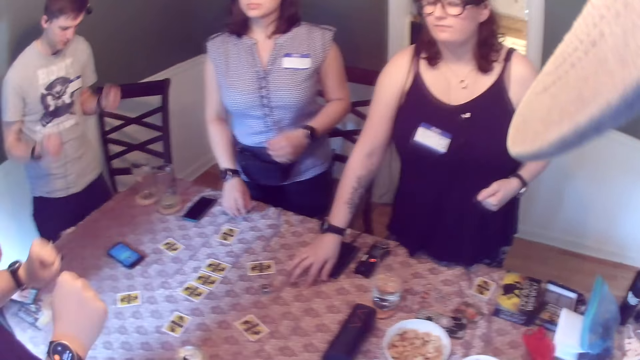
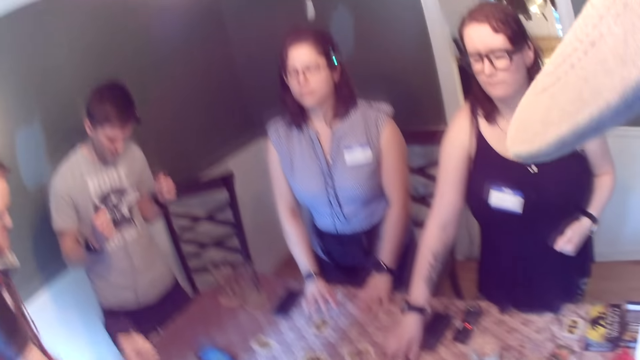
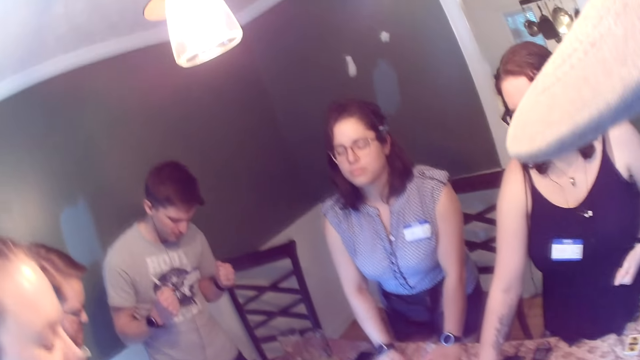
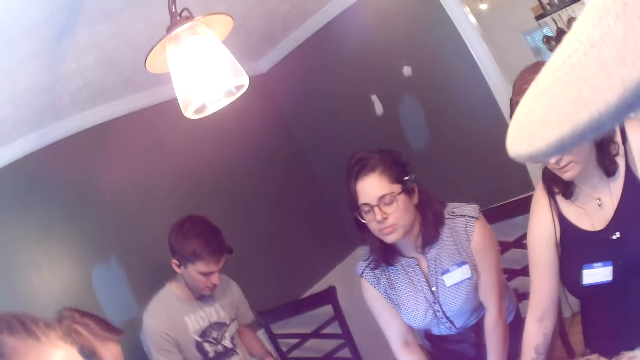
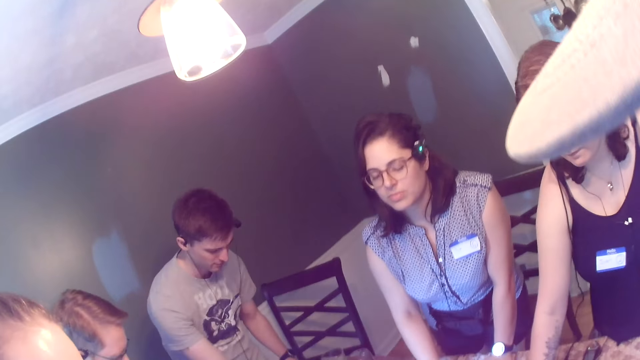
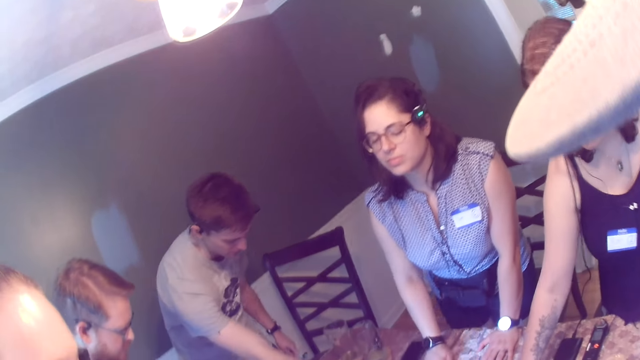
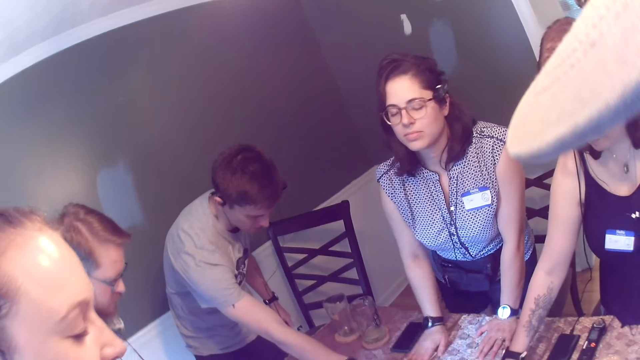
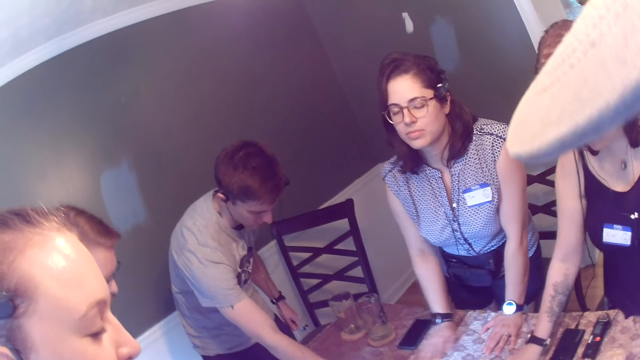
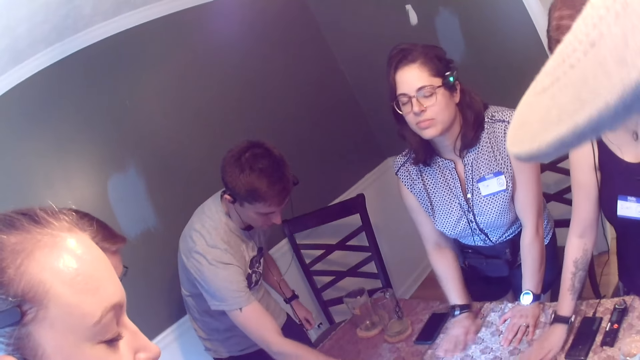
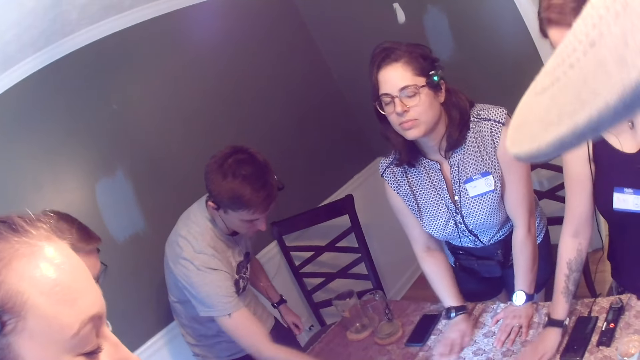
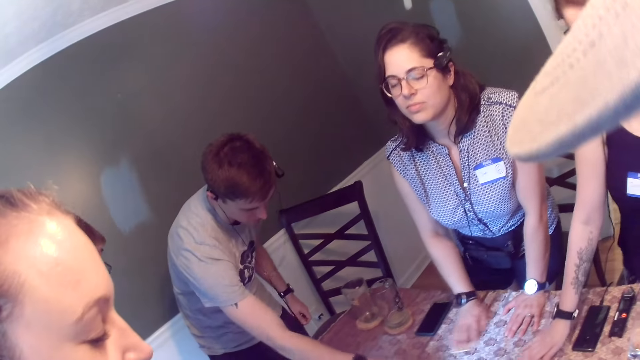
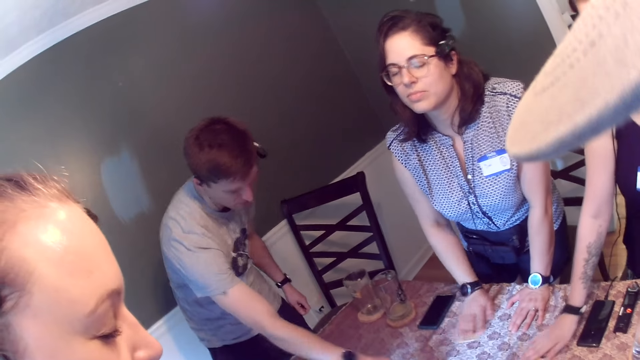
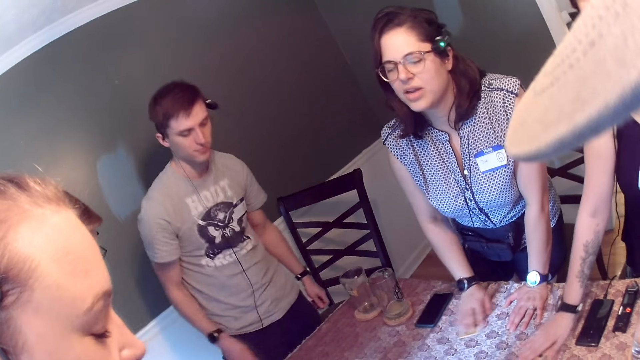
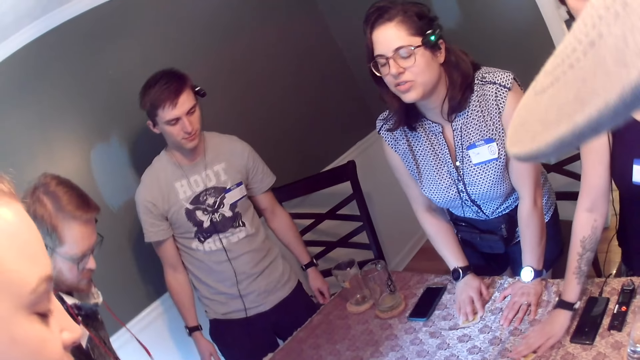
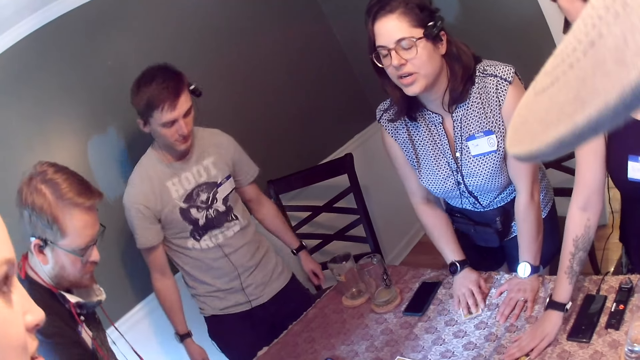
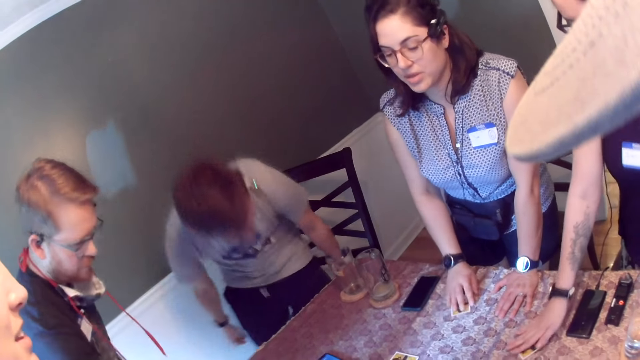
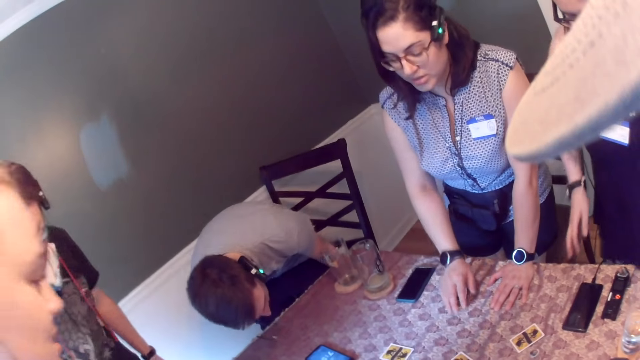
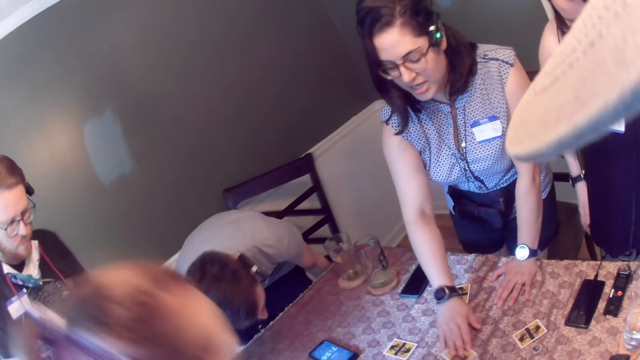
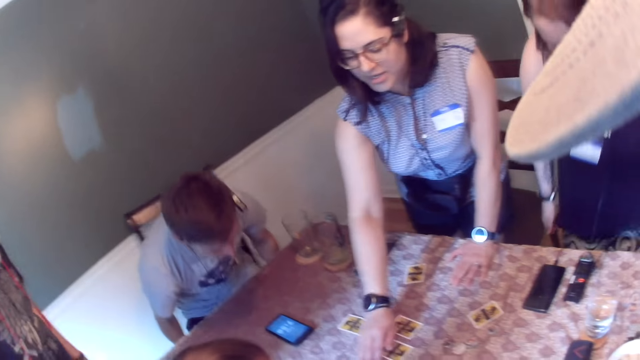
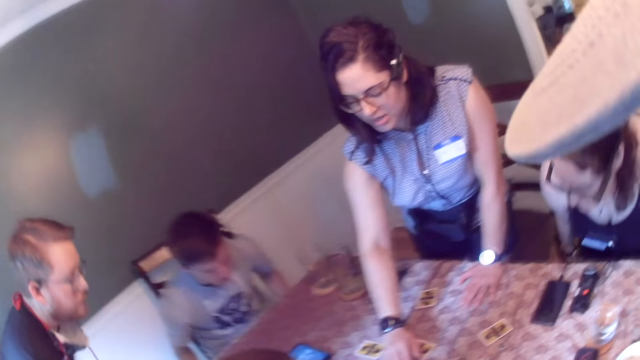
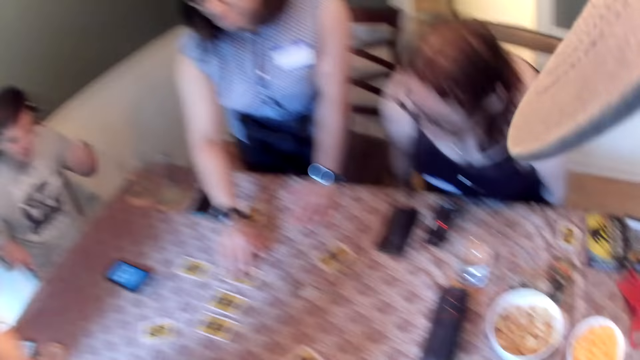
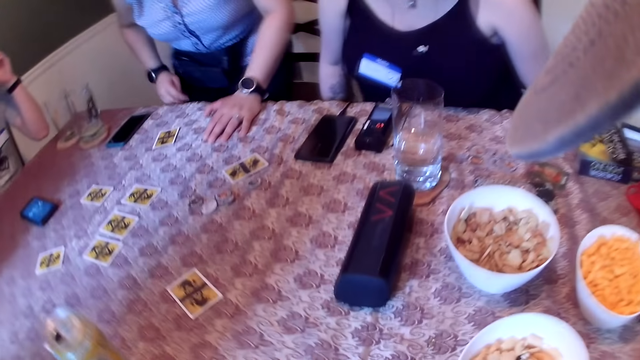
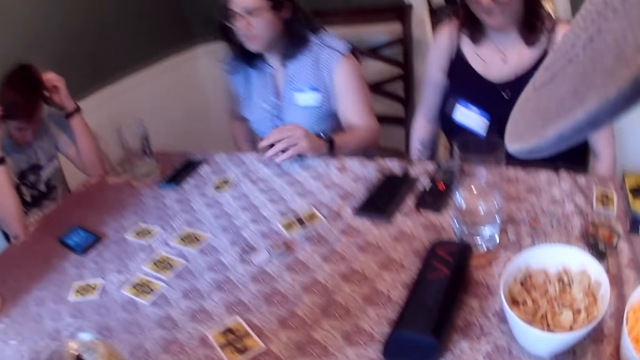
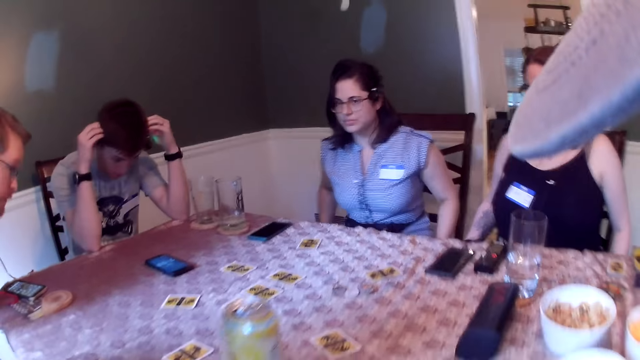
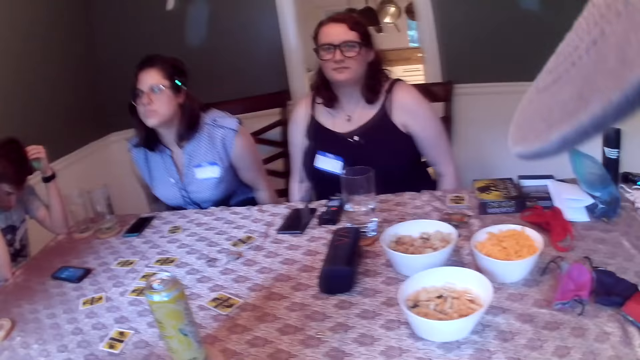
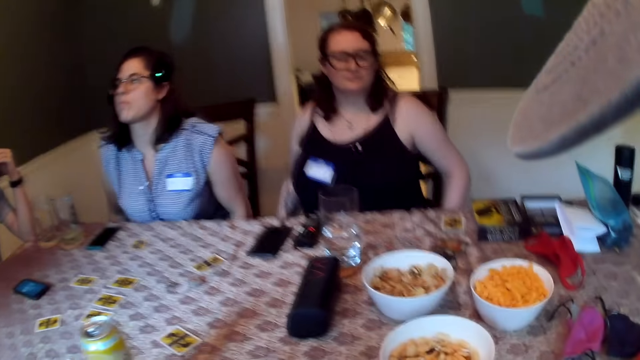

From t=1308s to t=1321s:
The man dances to the sound with his hands. The woman places her right hand on the table. The camera wearer bends a bit lower. The woman places her left hand on the table. The woman moves a card on the table with her right hand. The man moves a card on the table with his right hand. Another woman moves a card on the table with her right hand. The man adjusts a chair with both hands. The first woman adjusts a card on the table with her right hand. A third woman sits on the chair. The man sits on the chair. The camera wearer sits down on the chair. The second woman sits on the chair. Another man sits on a chair. The first man adjusts an earphone in his ear with both hands. The camera wearer looks on his left hand side.

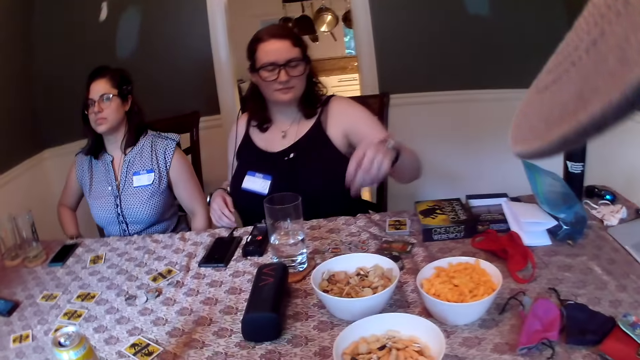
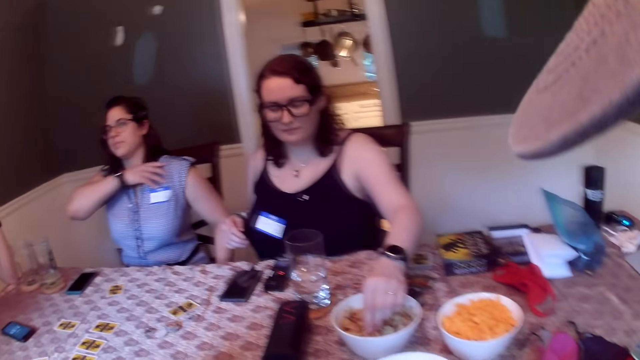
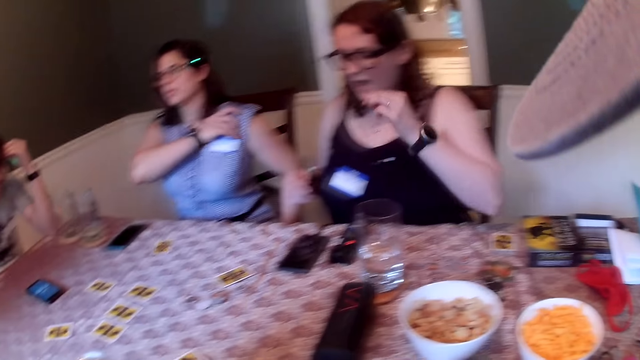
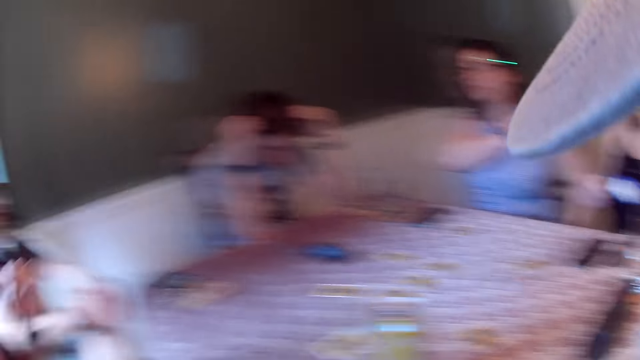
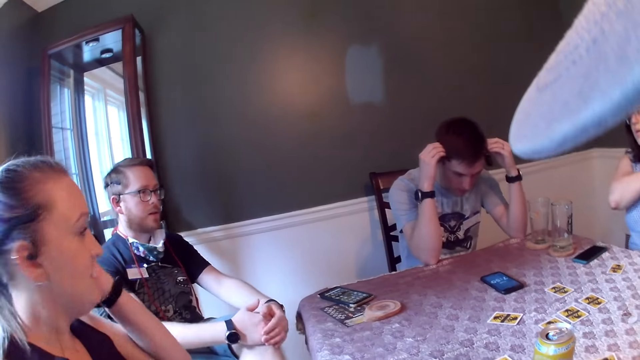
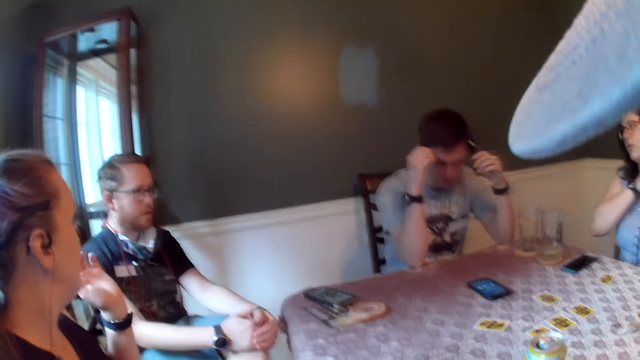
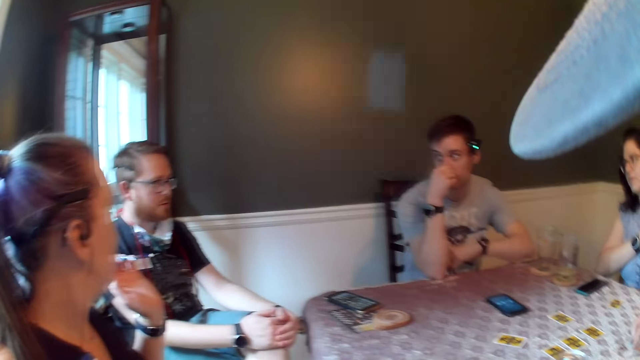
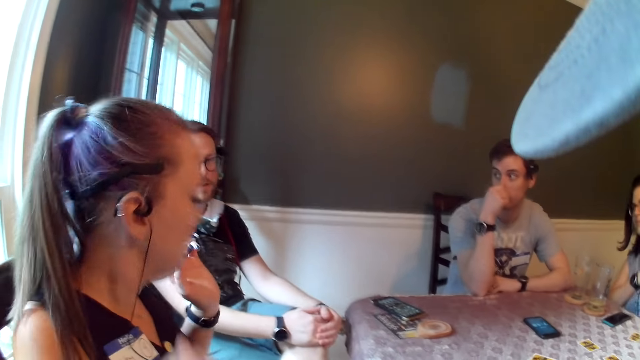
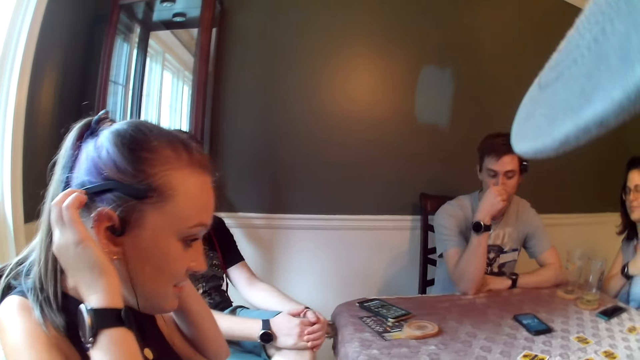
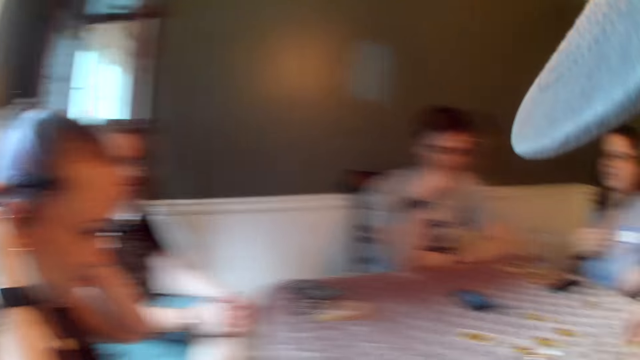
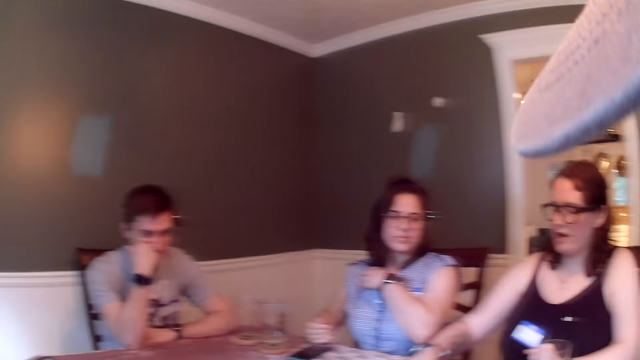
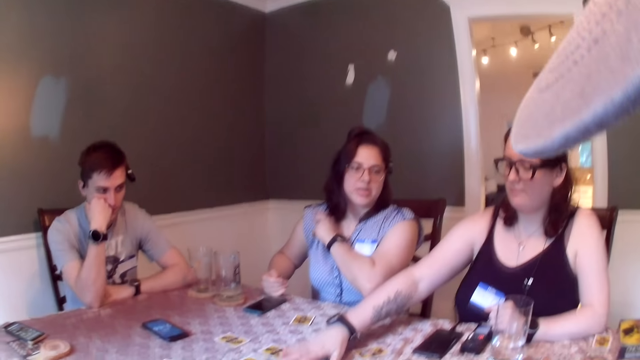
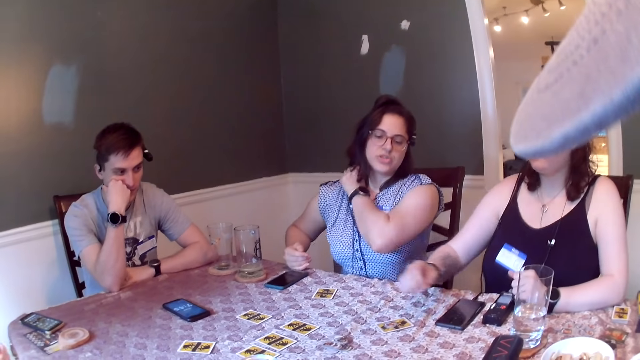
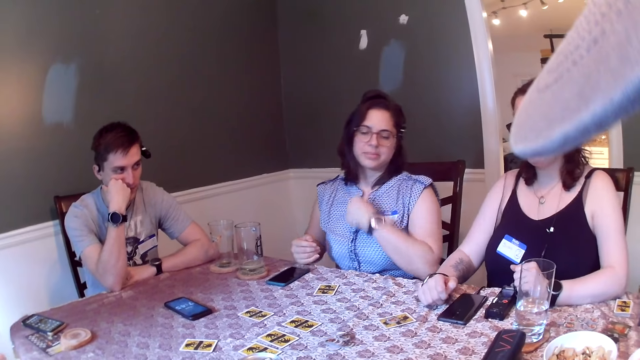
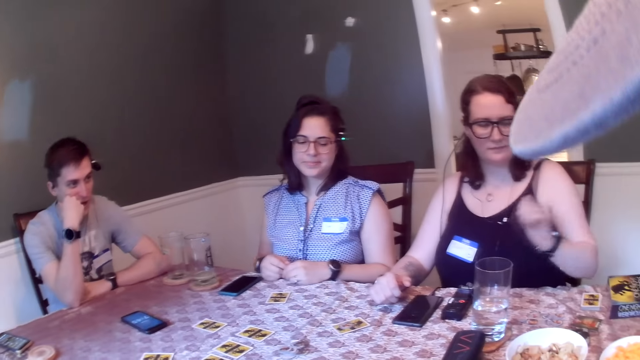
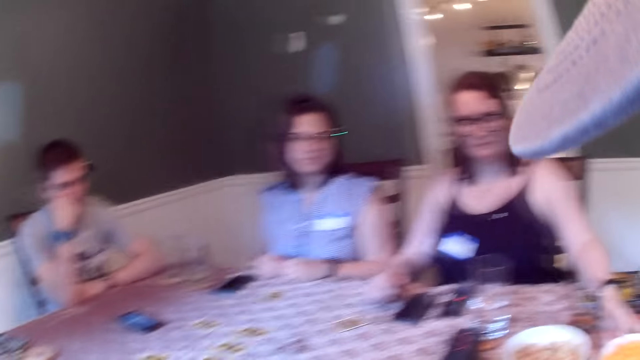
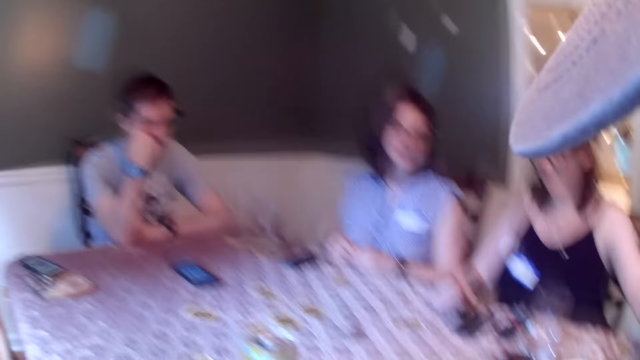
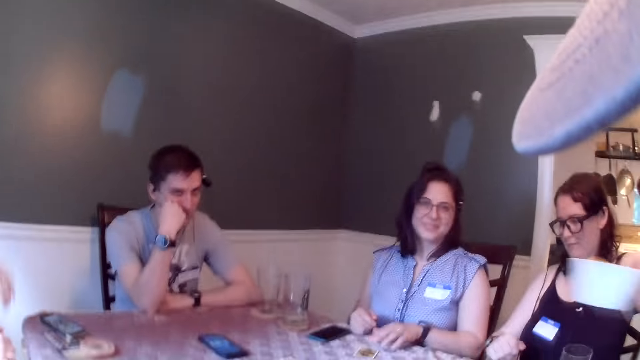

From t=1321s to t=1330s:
The woman picks chin chin from the plate with her left hand. She eats the chin chin in her left hand. Another woman touches her hair with her left hand. The man touches his face with his right hand and places his left hand on the table. The other woman adjusts a camera on her head with both hands. The first woman adjusts a card on the table with her right hand. She carries the plate from the table with her left hand.
